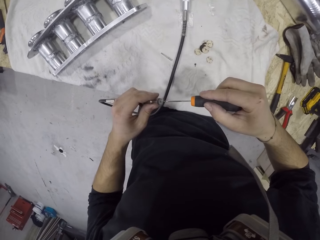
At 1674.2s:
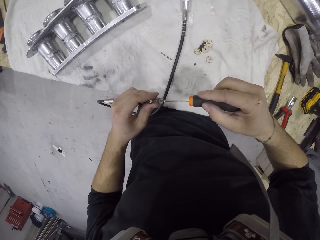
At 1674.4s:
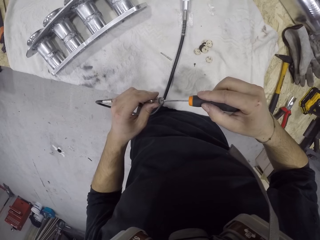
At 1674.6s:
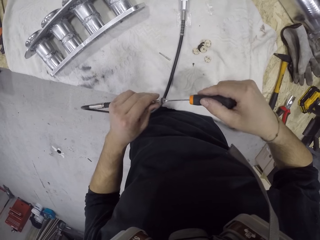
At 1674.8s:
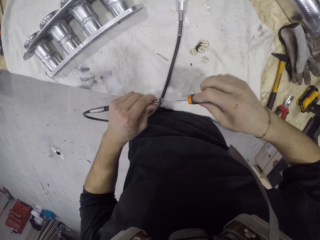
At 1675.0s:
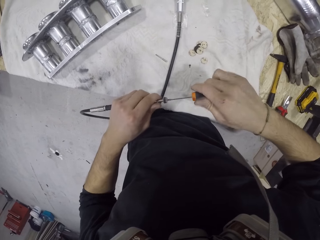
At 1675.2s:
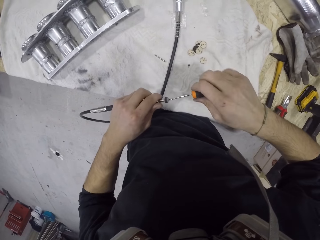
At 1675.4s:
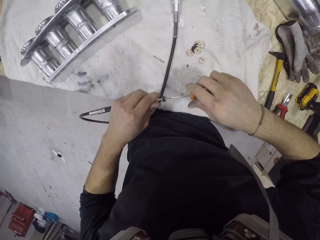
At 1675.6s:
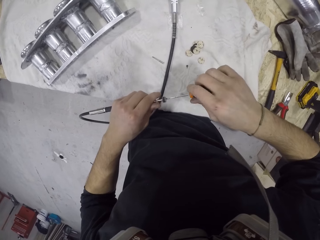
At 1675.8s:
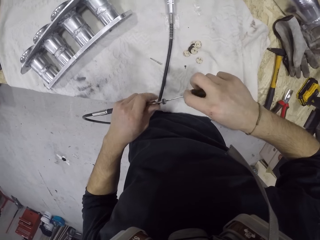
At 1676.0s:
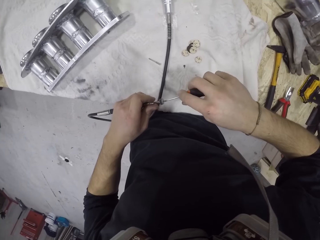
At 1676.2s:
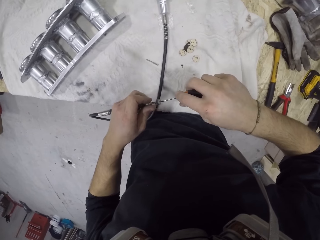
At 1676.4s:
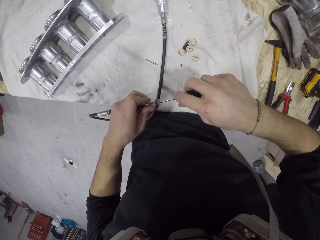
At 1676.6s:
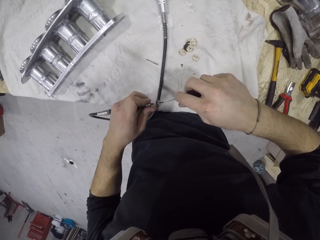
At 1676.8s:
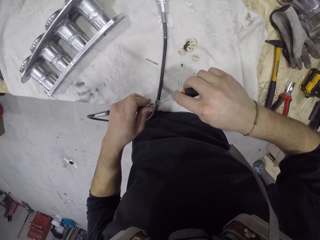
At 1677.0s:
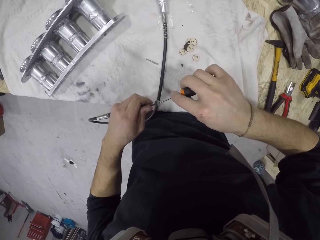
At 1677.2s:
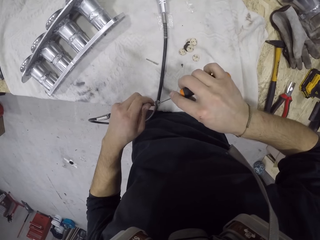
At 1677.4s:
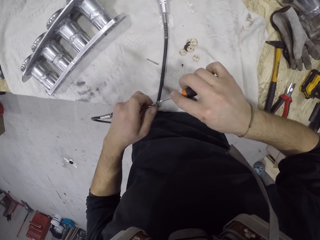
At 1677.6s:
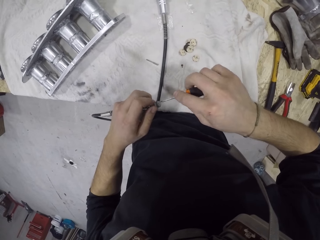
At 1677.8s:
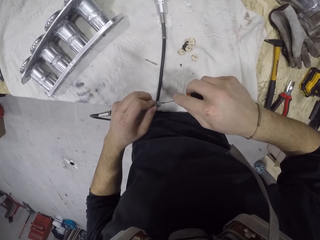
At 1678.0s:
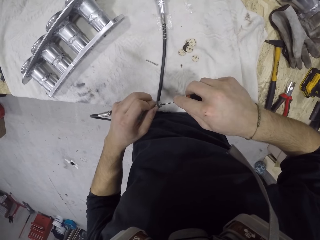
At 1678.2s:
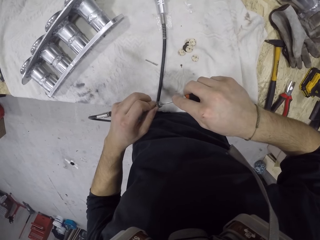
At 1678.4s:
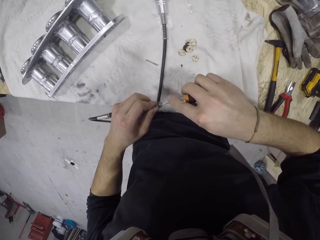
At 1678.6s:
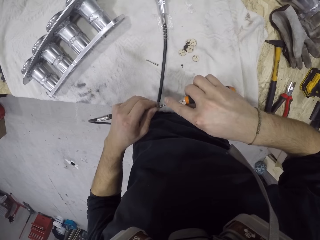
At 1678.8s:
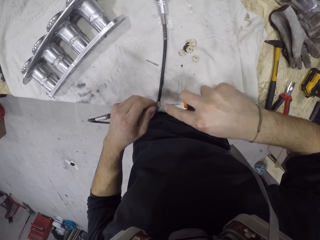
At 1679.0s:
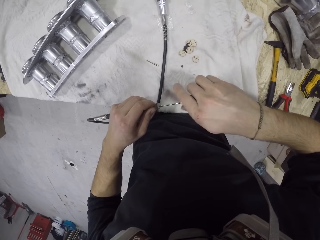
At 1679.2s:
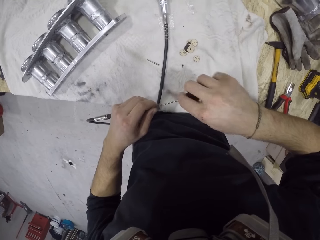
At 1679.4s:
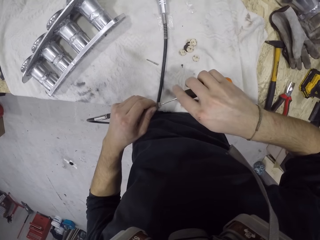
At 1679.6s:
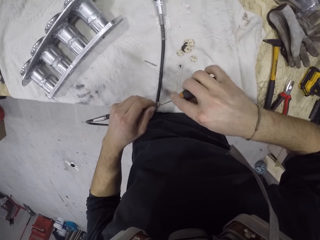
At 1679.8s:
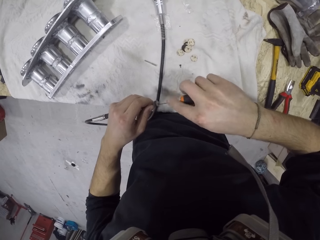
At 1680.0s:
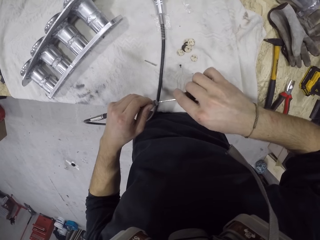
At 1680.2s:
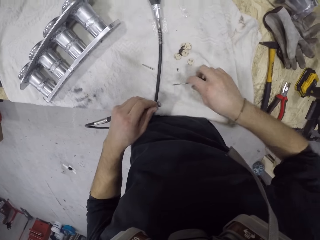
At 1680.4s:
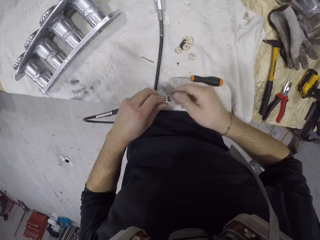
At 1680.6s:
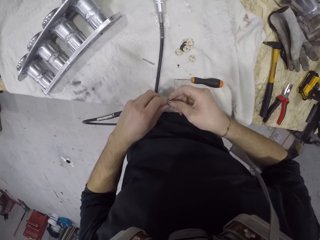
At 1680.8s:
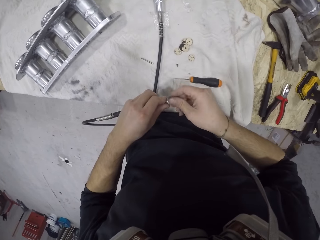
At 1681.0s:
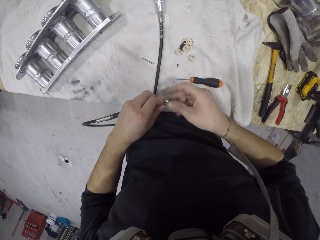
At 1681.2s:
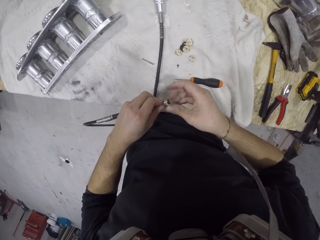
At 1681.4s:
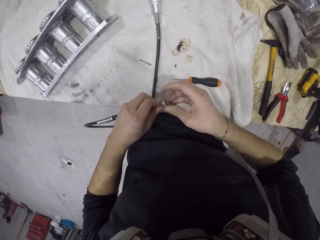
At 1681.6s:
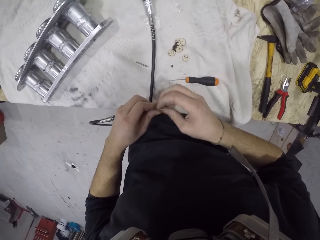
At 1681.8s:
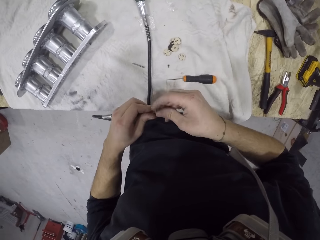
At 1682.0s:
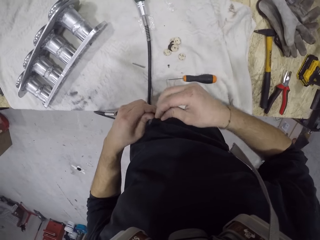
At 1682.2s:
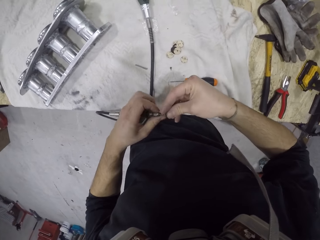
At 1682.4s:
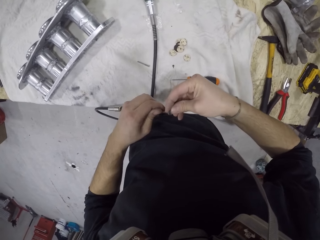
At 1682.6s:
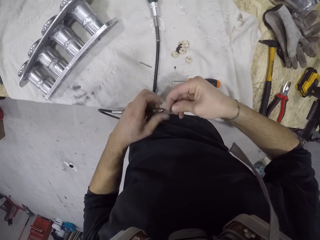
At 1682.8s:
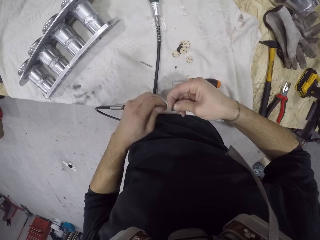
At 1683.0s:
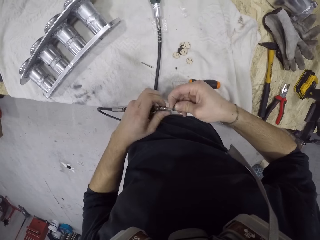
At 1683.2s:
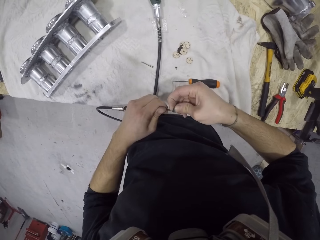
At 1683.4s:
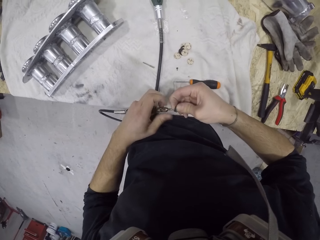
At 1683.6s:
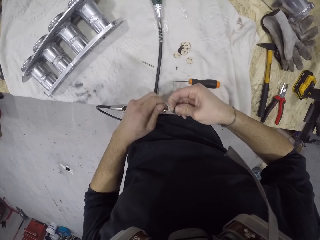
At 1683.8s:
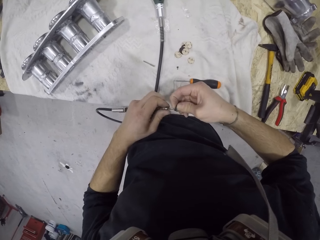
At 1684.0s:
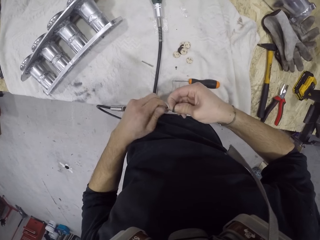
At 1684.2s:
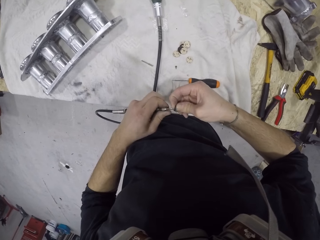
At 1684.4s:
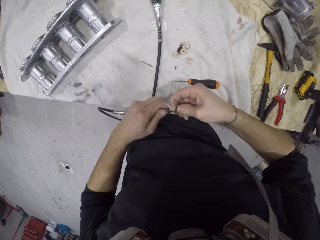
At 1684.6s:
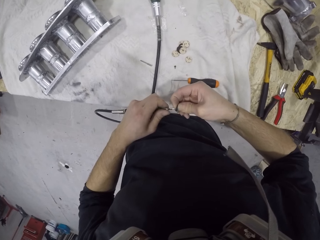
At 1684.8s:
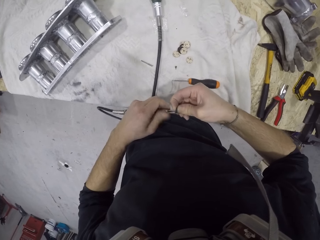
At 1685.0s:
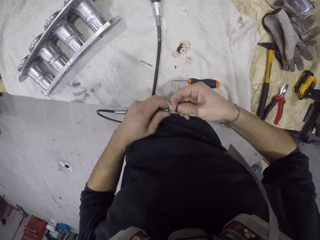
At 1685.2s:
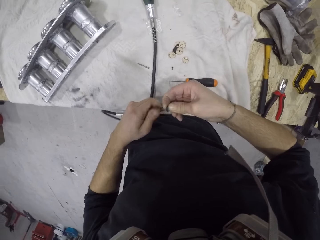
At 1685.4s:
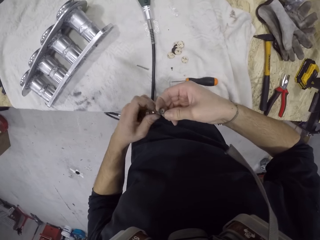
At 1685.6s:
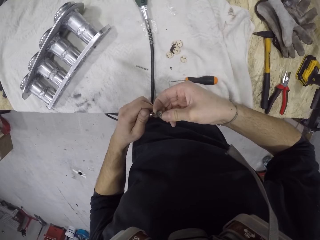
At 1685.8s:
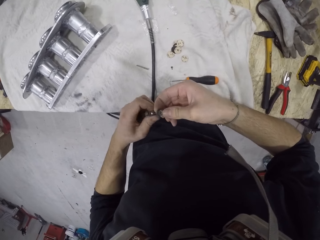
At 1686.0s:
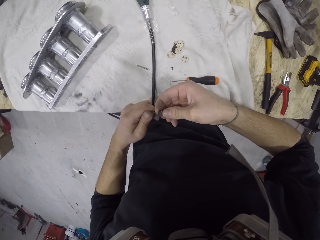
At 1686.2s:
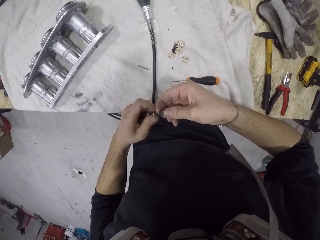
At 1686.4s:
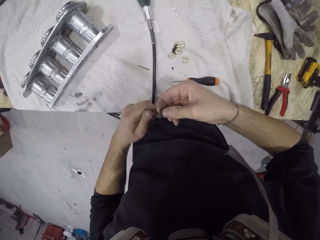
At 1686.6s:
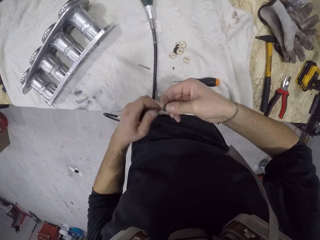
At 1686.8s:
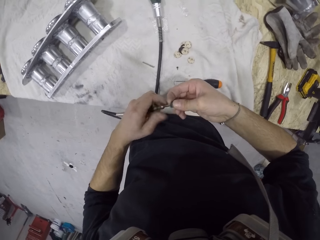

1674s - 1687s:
The camera wearer loosens a nut in the mini drill in his left hand with the screwdriver in his right hand. He screws something. He drops the screwdriver on the cloth on the cabinet with his right hand. He loosens the nut in the mini drill in his left hand with his right hand. He opens something.

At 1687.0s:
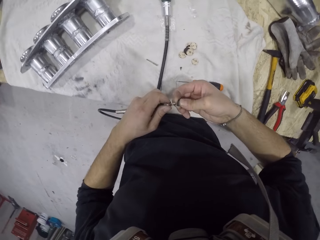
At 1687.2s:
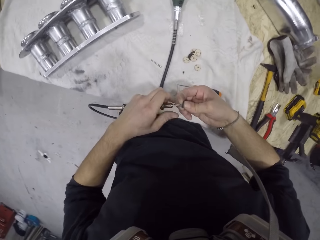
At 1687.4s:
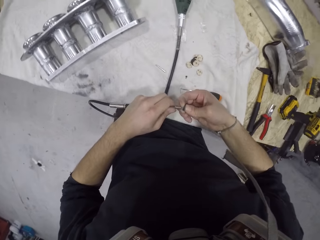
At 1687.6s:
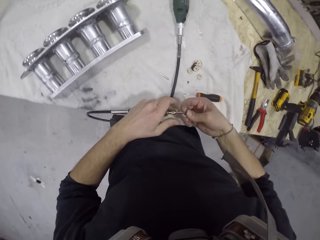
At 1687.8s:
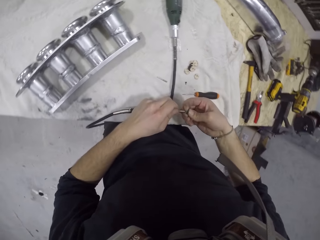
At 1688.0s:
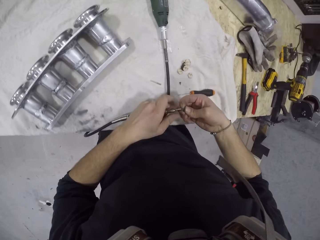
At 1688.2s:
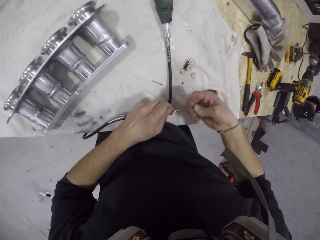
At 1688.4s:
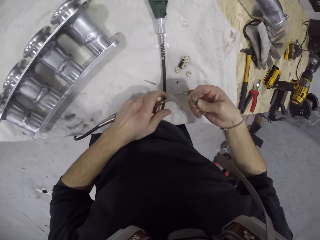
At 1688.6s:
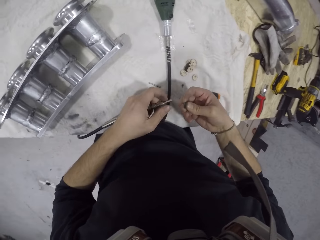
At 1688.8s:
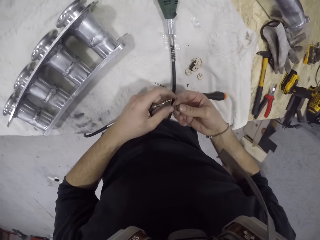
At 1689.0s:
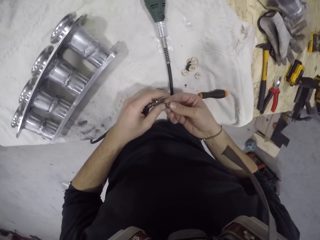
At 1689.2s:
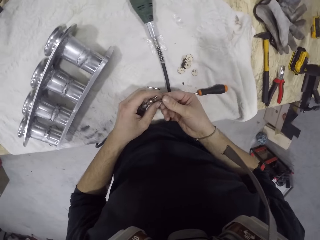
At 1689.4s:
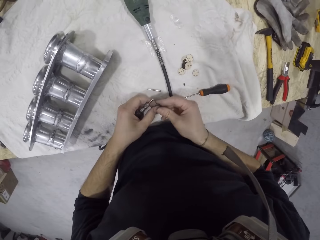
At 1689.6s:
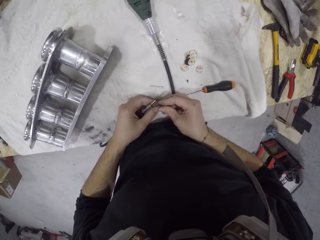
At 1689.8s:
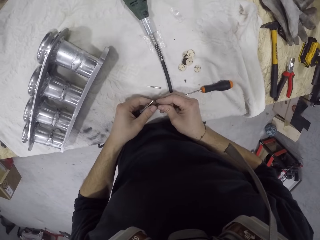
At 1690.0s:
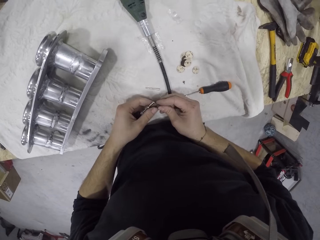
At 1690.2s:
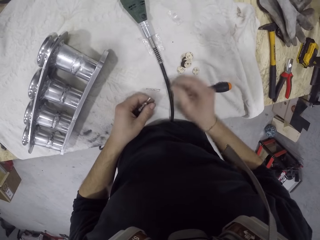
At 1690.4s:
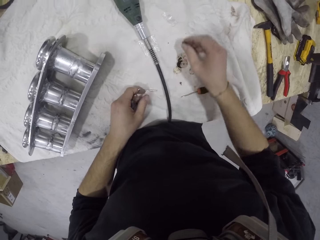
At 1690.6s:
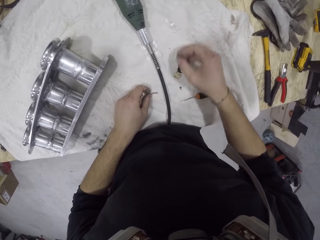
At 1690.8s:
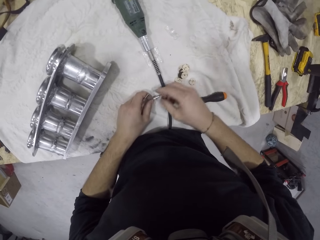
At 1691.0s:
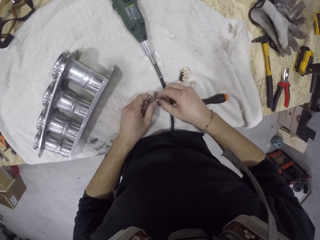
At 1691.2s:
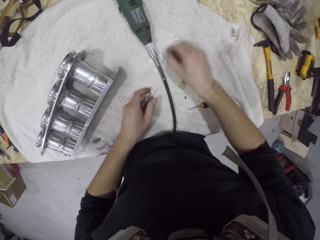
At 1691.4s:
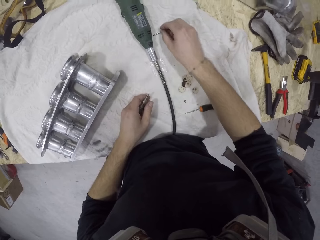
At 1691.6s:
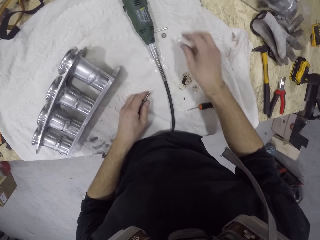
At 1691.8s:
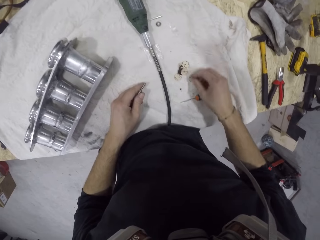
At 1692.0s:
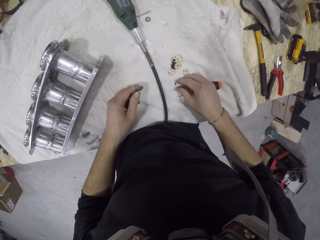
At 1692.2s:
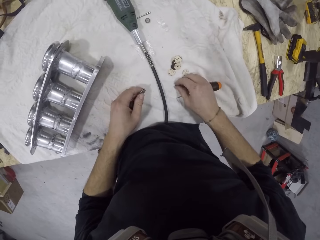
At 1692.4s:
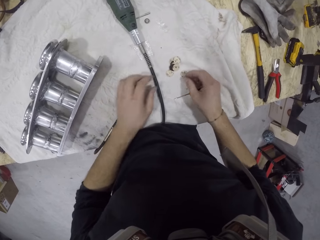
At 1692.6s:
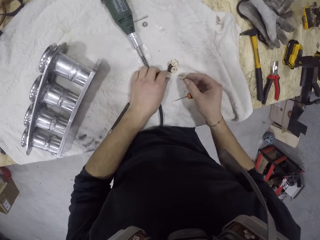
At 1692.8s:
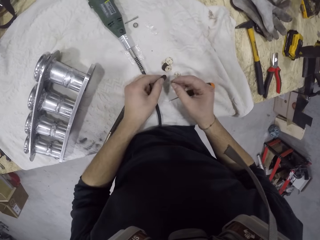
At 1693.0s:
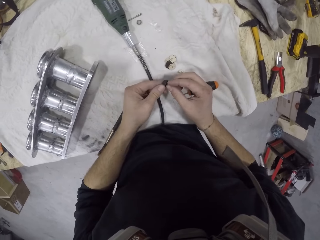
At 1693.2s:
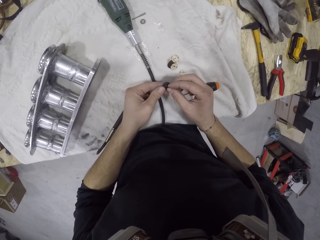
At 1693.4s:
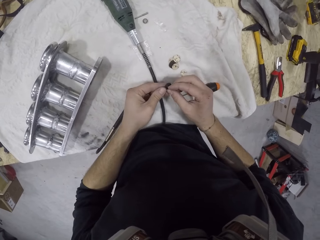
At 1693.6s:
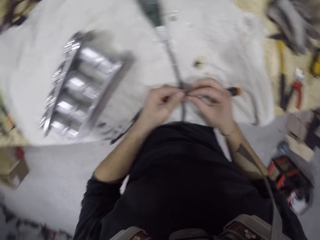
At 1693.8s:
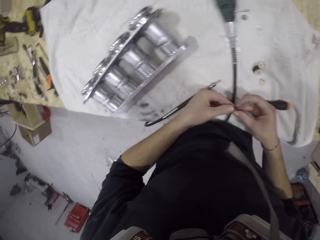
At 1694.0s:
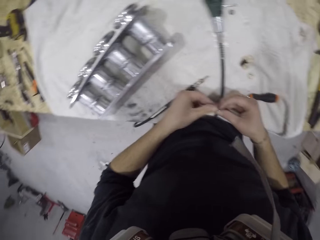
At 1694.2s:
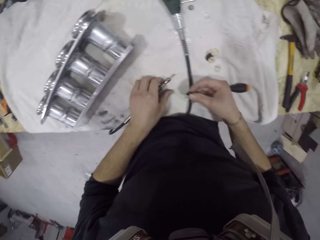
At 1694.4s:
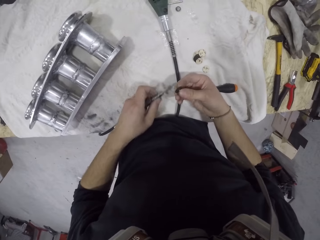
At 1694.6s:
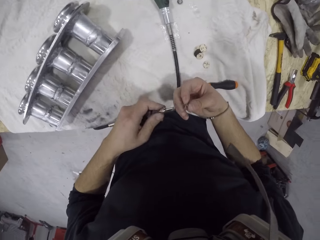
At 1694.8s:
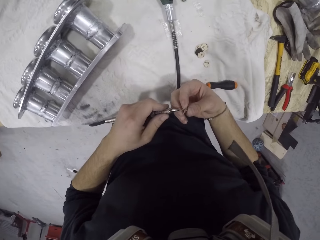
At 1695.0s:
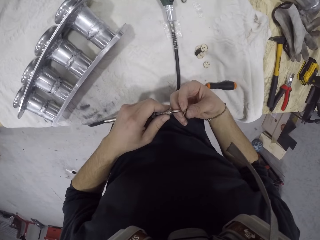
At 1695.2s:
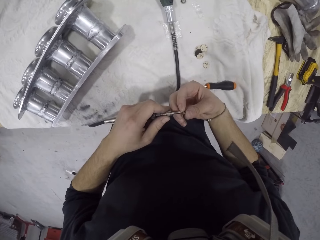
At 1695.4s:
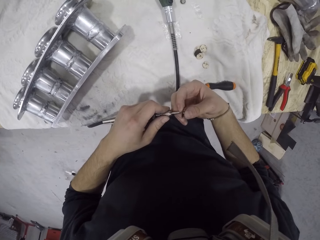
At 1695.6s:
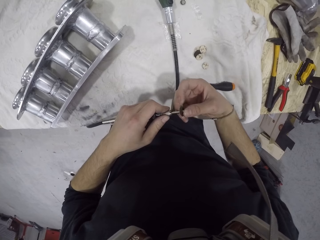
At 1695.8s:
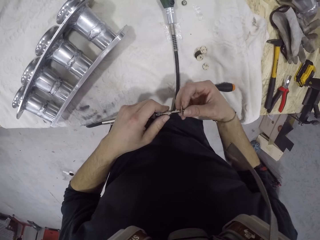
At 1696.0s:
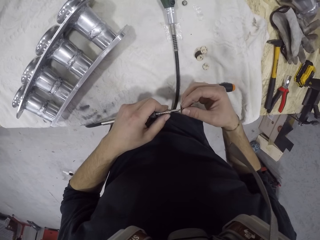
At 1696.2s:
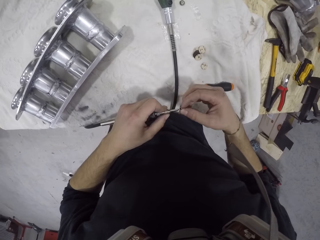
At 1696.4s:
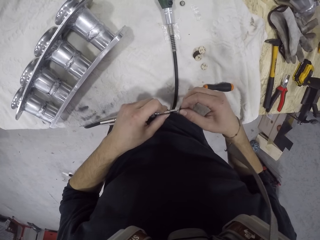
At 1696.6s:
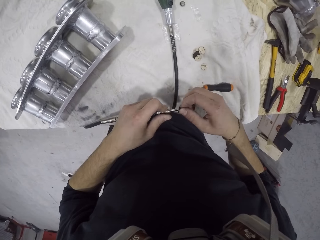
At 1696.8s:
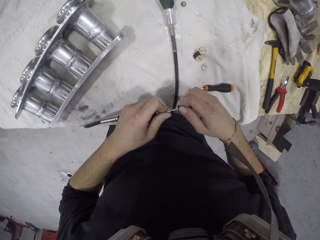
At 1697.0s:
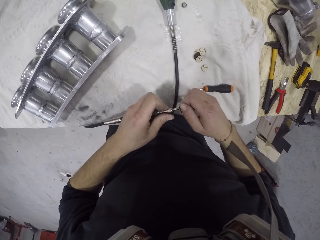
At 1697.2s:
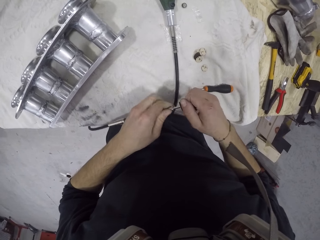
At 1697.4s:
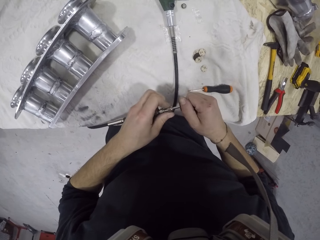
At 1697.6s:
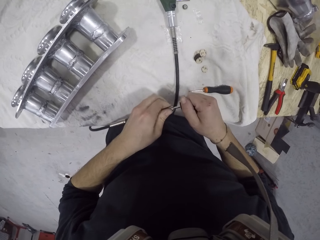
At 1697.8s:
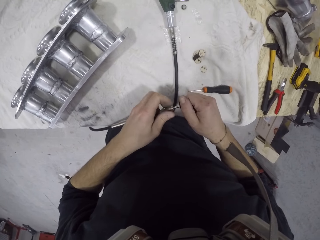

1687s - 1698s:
The camera wearer removes something. He drops the nut and fastener on the cloth on the cabinet with his right hand. He picks the nut from the cloth on the cabinet with his right hand. He picks the fastener from the cloth on the cabinet with his left hand. He joins the fastener and nut with his hands. He fixes the nut and the fastener into the mini drill with his right hand.
